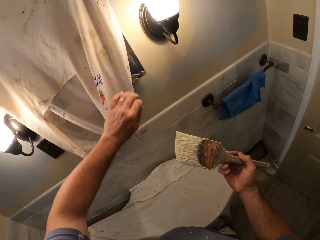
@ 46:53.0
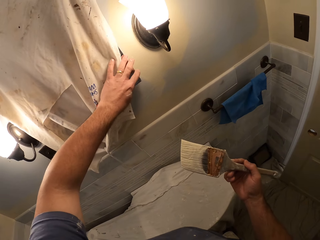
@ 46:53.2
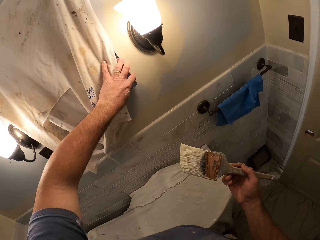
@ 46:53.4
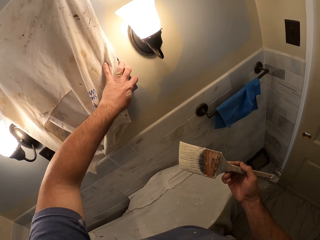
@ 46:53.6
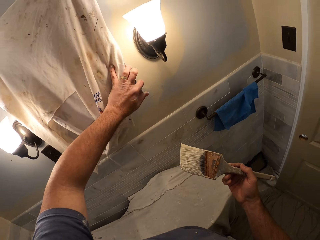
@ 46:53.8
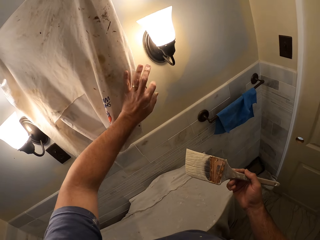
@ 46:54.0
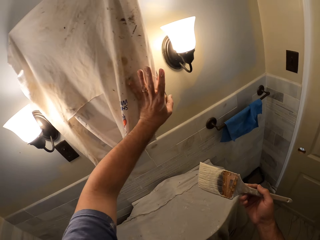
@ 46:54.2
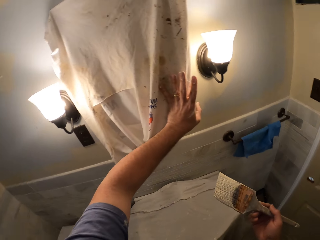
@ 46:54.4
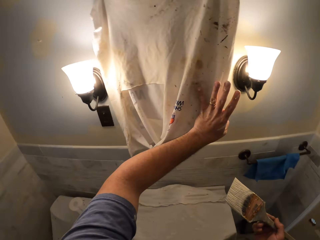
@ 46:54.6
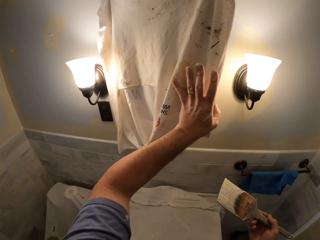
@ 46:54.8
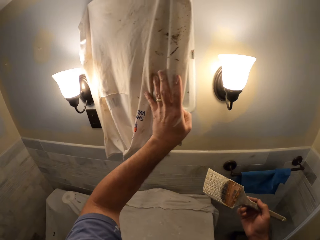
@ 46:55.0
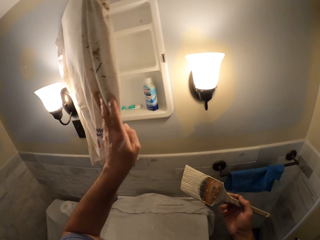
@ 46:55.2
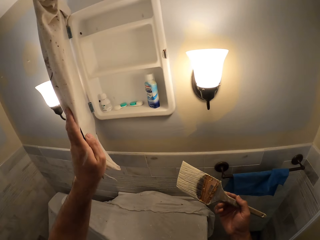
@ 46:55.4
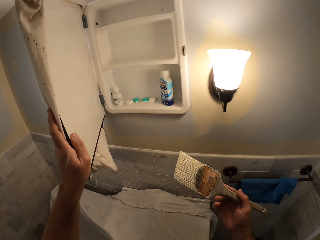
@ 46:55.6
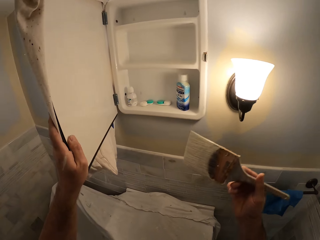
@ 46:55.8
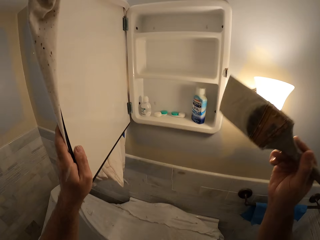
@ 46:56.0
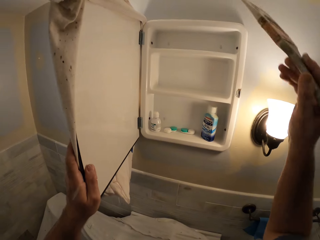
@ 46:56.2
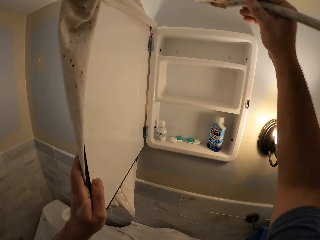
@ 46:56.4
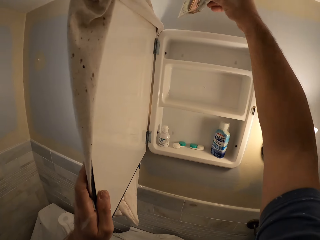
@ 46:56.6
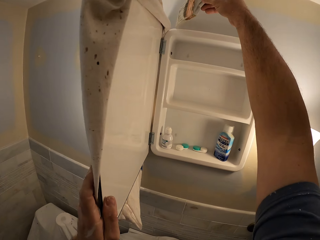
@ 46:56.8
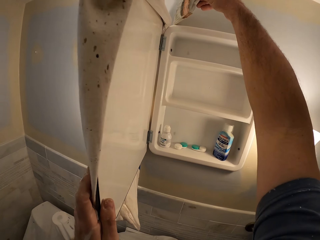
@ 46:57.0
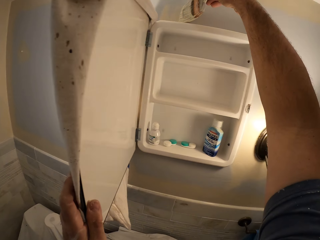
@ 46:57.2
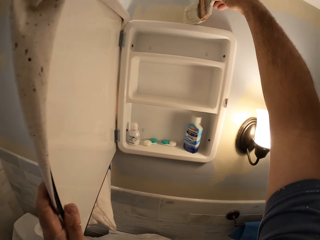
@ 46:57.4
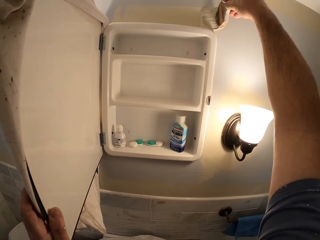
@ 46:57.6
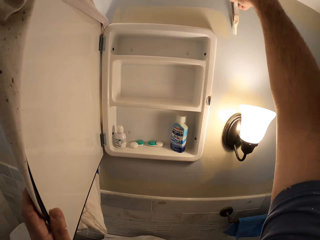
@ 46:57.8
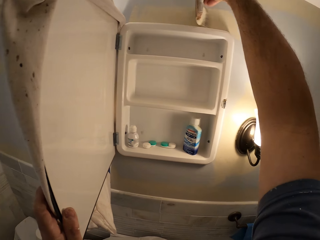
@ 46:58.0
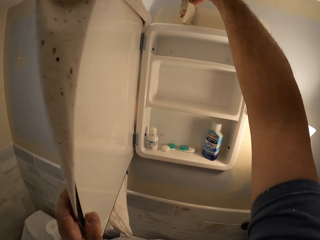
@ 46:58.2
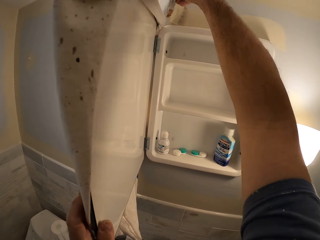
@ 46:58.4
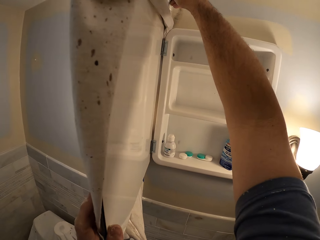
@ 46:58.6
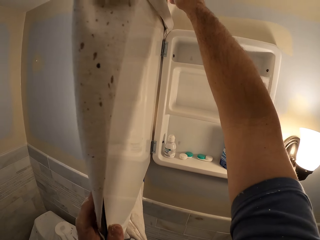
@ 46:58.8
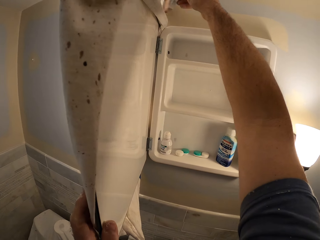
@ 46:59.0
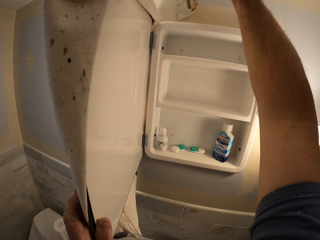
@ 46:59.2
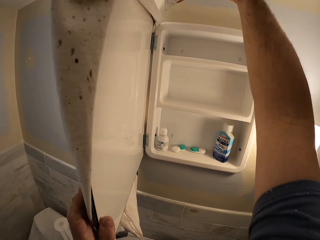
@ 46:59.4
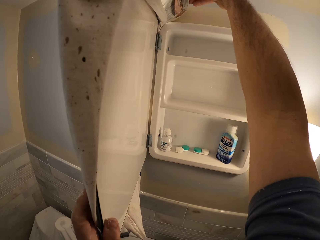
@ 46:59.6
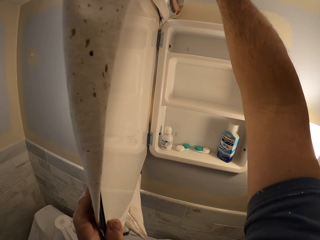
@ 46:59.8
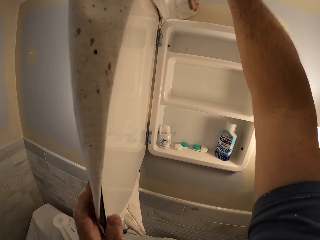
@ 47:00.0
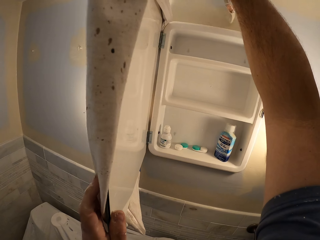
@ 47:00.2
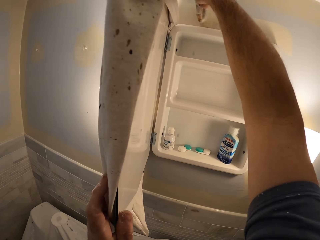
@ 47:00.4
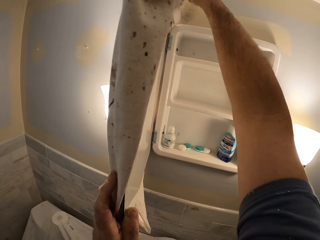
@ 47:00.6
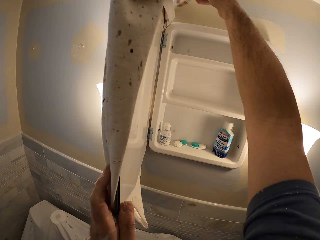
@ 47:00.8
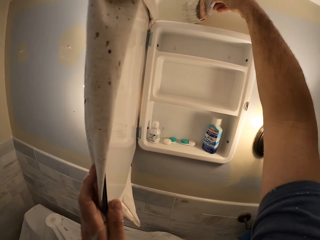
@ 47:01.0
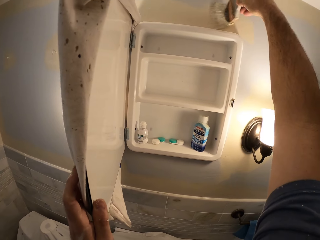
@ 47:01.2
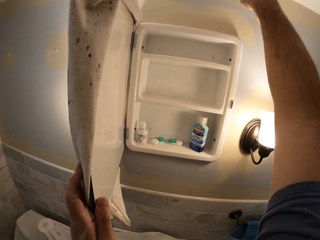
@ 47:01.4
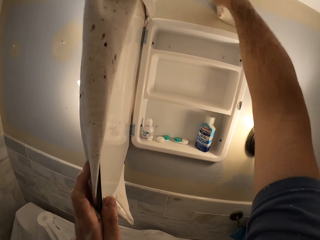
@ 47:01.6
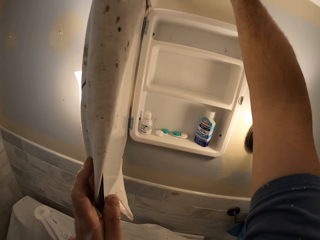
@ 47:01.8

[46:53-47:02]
The camera wearer opens a wall mounted cabinet with his left hand. He paints around the wall mounted cabinet with the paint brush.

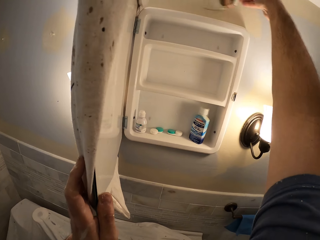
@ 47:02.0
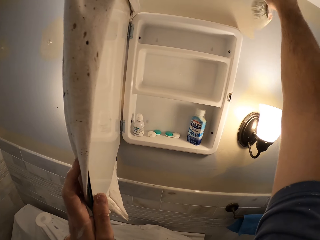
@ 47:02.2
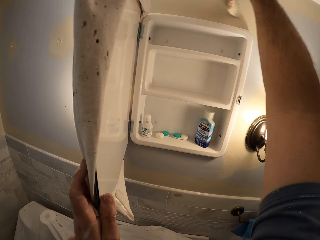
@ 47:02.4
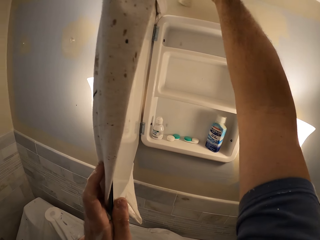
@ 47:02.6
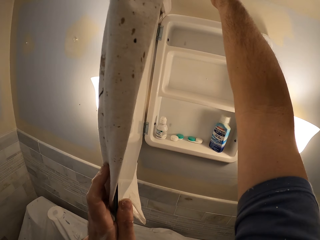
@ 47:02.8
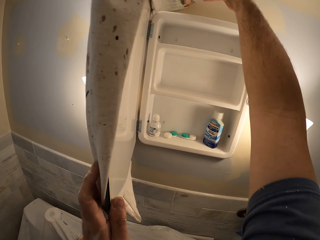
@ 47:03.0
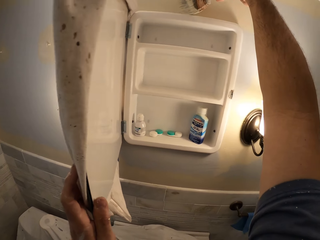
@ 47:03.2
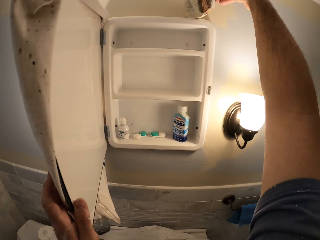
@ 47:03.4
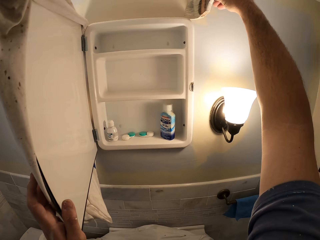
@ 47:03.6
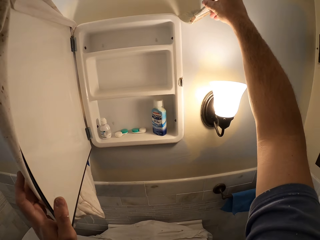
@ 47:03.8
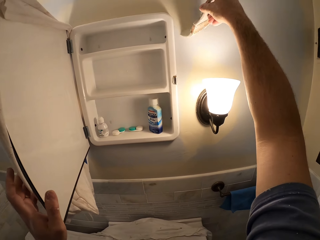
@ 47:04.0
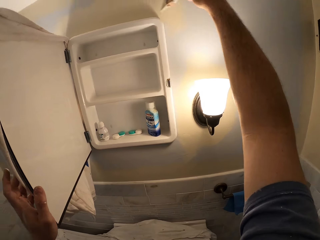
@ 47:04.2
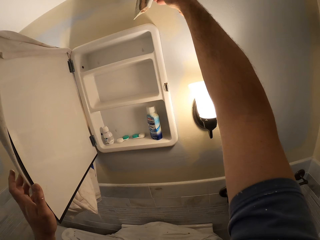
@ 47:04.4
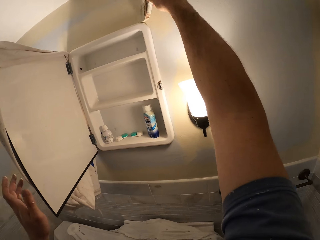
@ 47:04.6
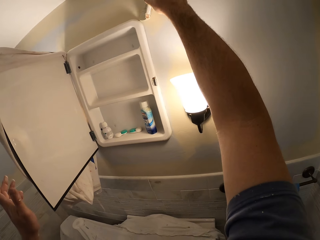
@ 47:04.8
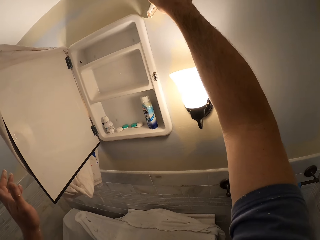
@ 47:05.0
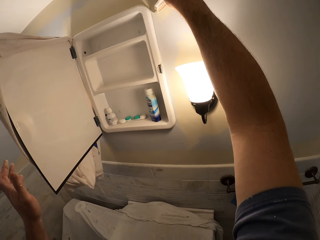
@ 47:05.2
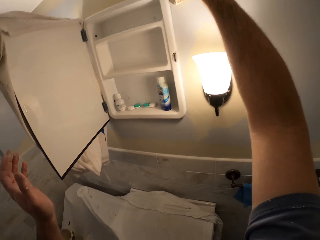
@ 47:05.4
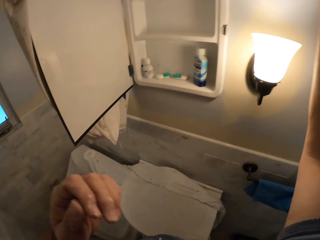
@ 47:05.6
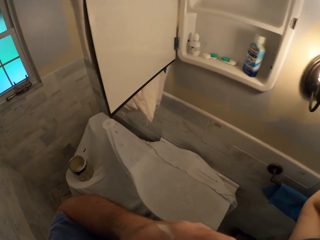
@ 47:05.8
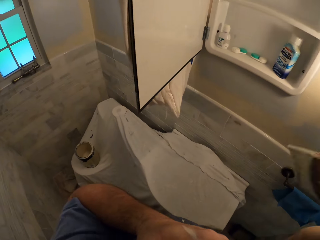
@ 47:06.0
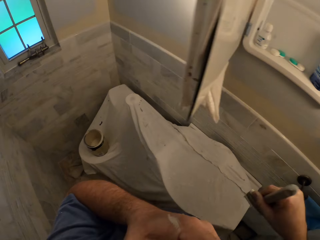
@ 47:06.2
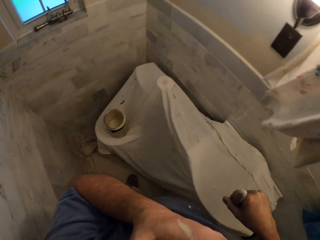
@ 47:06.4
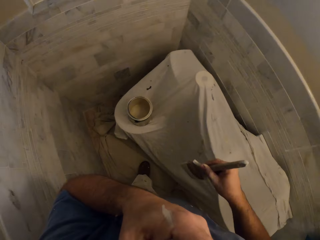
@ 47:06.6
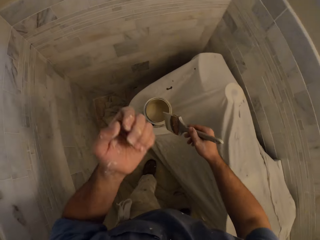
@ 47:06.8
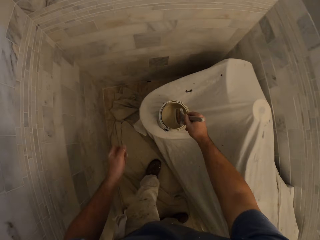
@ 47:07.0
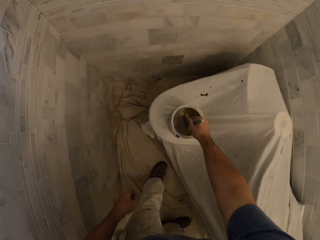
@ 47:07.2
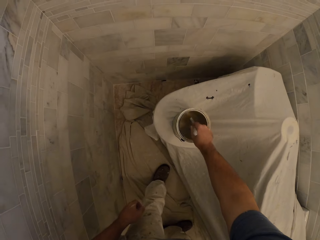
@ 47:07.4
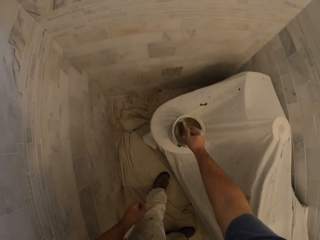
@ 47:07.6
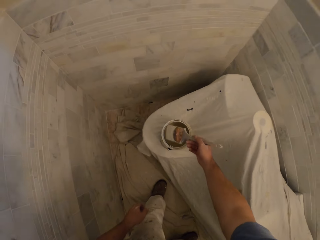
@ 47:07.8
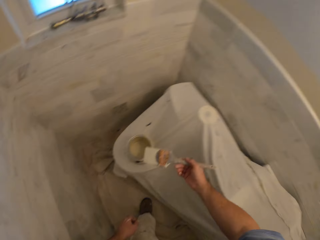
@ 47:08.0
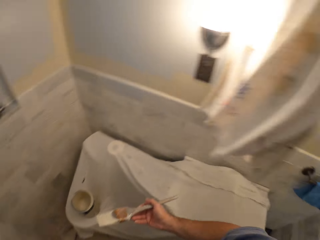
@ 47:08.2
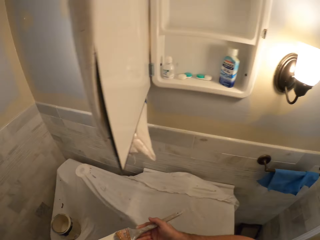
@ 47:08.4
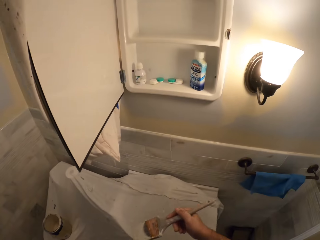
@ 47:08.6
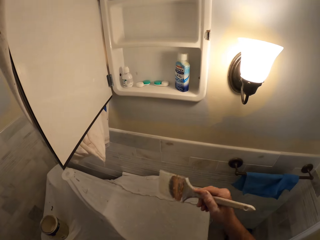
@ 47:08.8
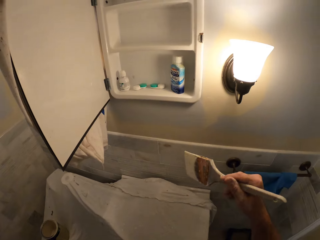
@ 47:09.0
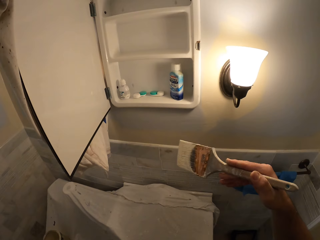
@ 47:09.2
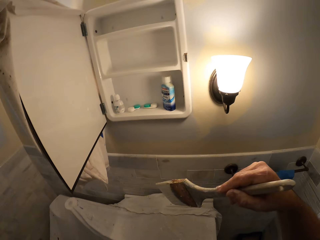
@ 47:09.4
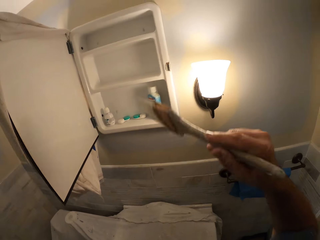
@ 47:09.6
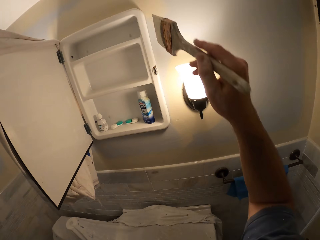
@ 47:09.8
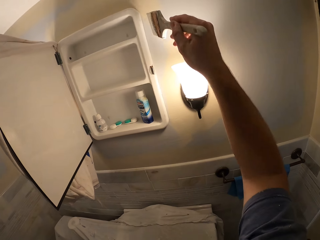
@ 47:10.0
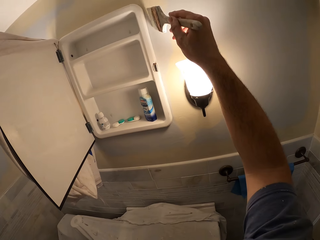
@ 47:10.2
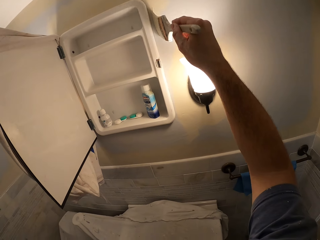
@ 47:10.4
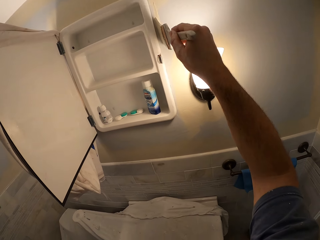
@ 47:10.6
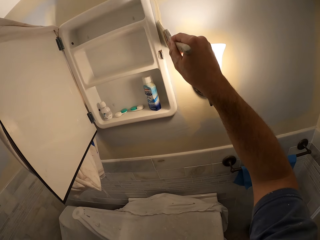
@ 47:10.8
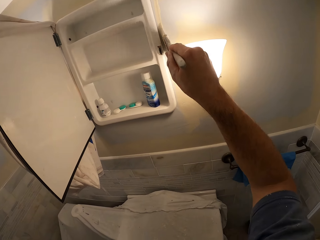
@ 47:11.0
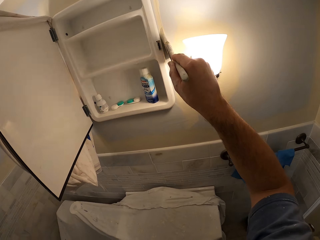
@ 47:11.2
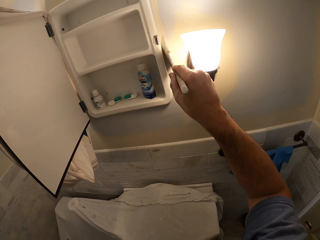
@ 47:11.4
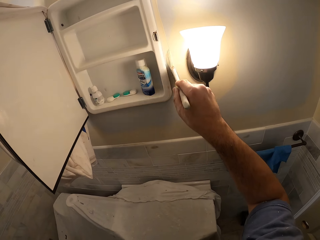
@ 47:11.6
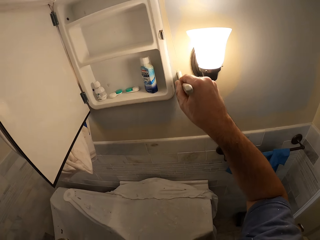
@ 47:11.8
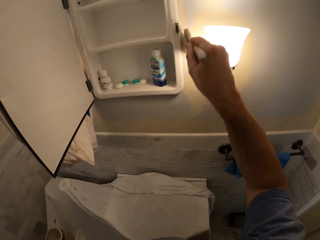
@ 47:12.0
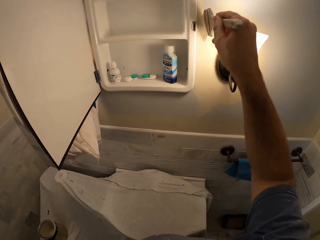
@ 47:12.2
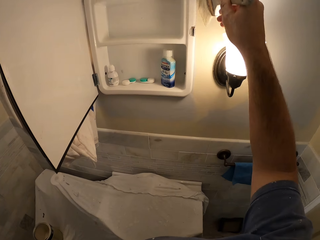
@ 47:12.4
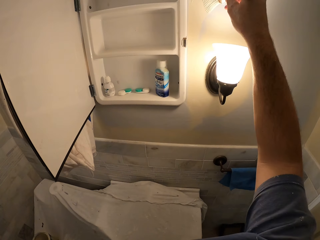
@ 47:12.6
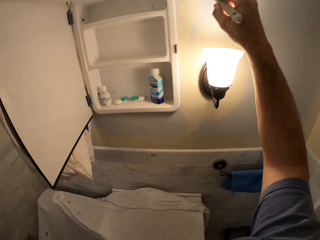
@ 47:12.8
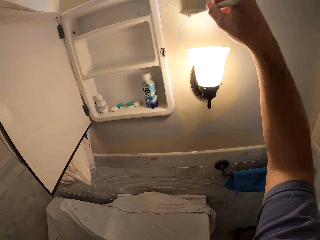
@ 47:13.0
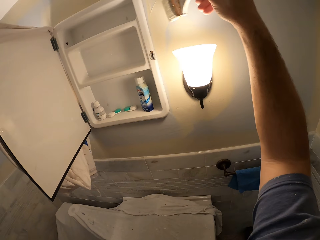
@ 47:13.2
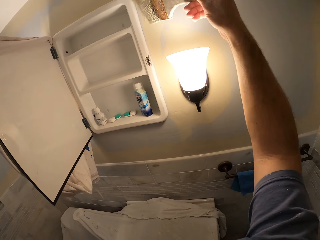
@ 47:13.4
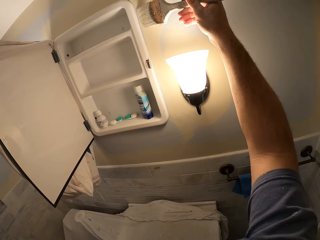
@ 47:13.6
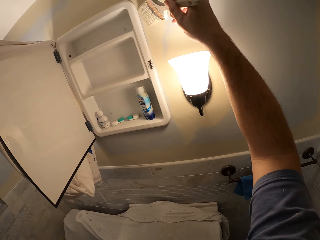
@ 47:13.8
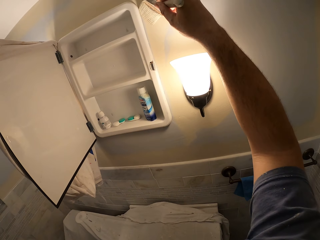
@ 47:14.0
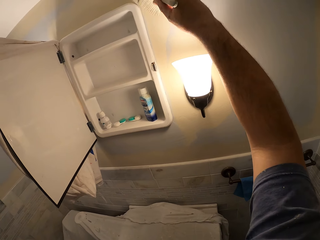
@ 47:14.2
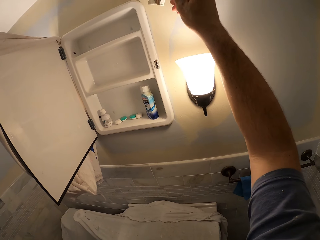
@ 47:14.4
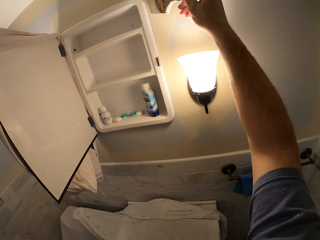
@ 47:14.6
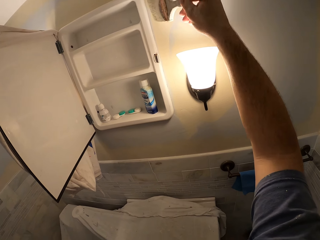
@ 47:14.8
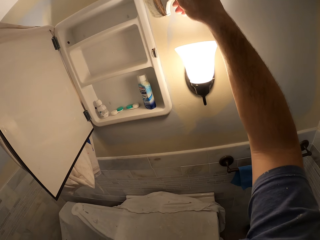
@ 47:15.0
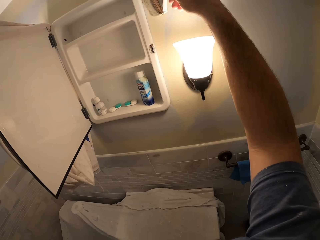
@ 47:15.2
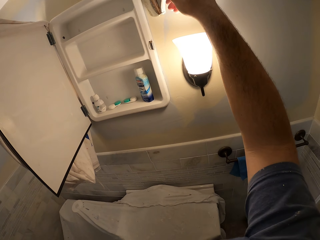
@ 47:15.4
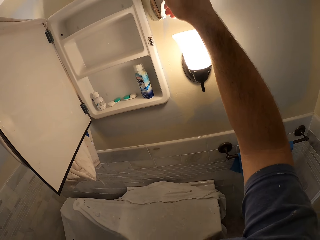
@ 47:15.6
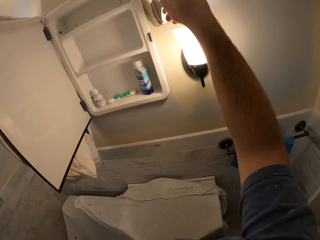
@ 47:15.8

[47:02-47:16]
The camera wearer removes his left hand from the door of the wall mounted cabinet. He touches his face. He inserts the paint brush into the paint container. He rubs the paint brush with the edge of the paint container. He removes the paint brush from the paint container. He paints around the wall mounted cabinet with the paint brush.
